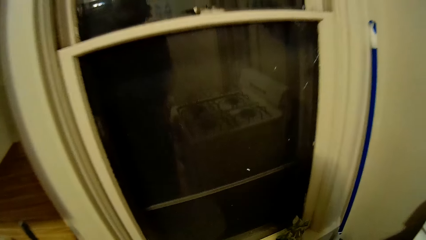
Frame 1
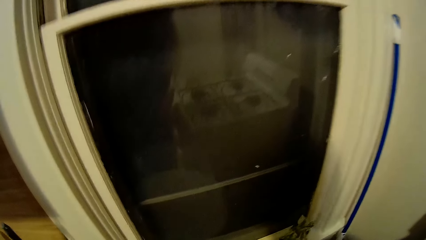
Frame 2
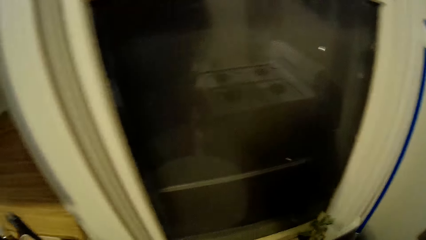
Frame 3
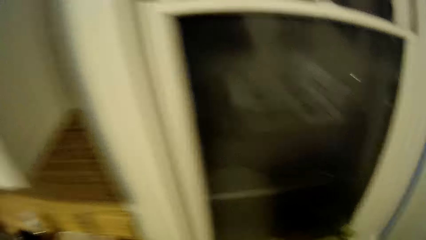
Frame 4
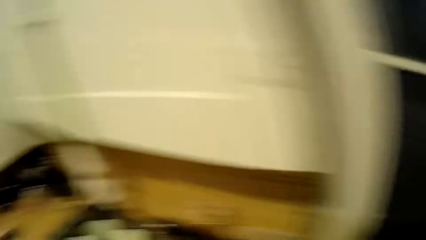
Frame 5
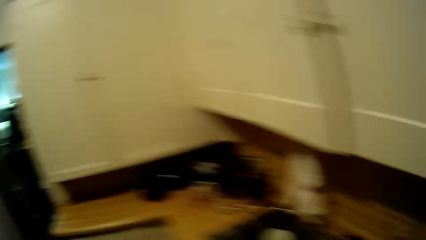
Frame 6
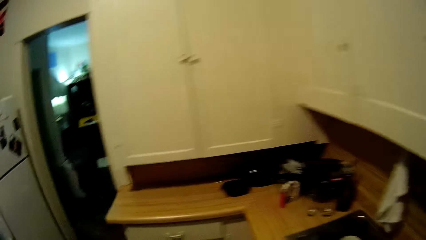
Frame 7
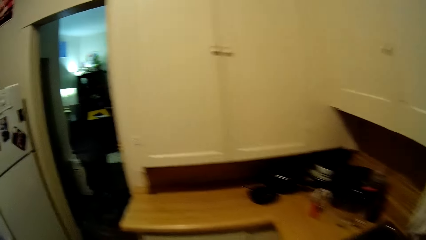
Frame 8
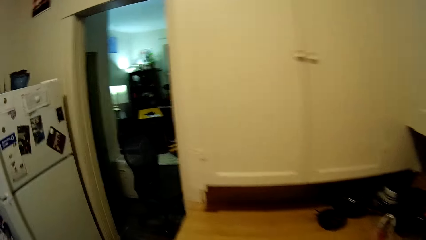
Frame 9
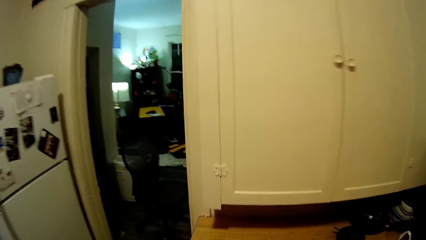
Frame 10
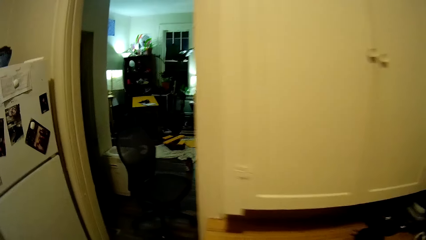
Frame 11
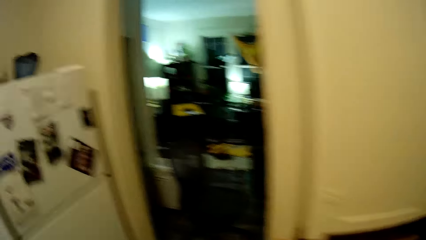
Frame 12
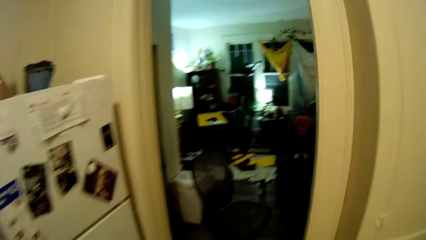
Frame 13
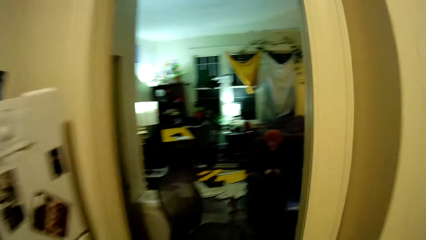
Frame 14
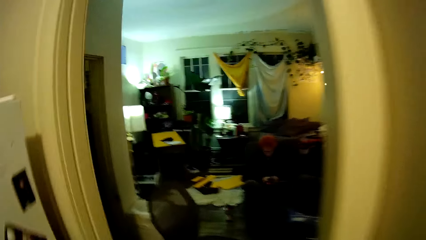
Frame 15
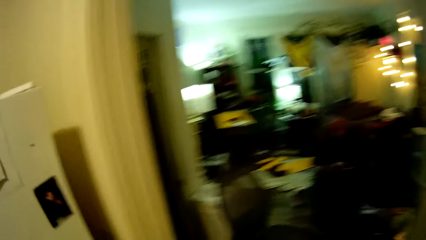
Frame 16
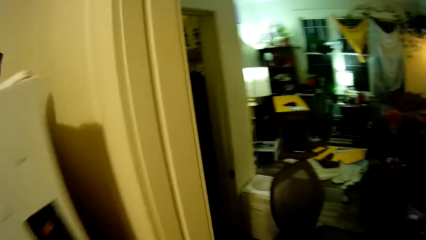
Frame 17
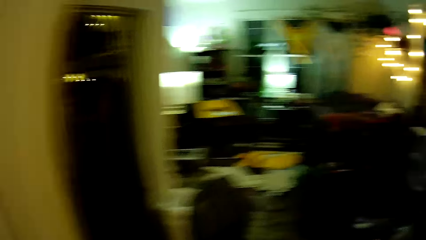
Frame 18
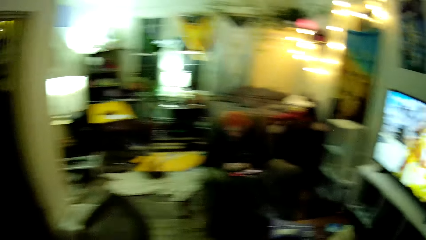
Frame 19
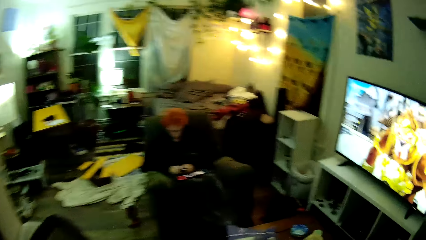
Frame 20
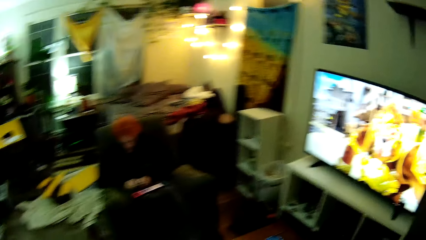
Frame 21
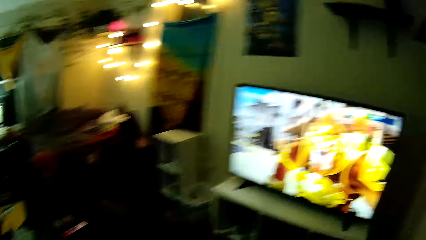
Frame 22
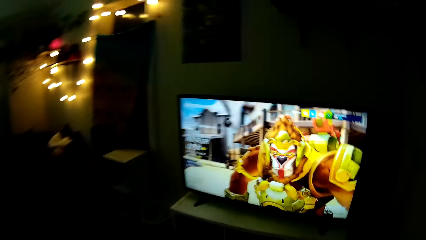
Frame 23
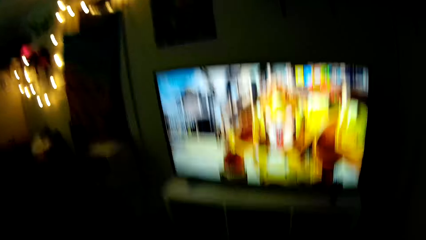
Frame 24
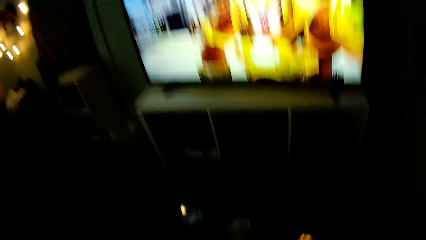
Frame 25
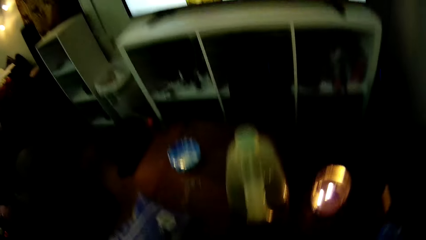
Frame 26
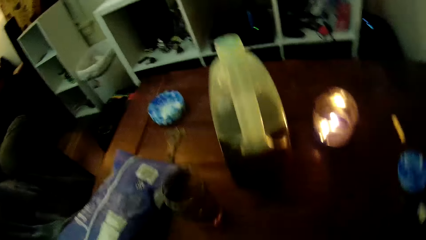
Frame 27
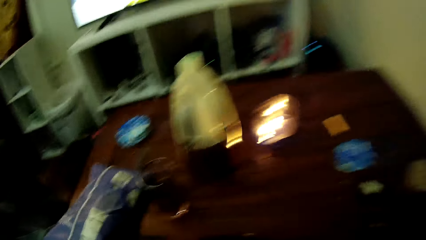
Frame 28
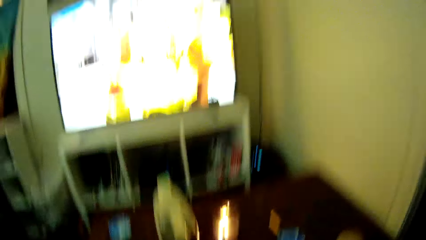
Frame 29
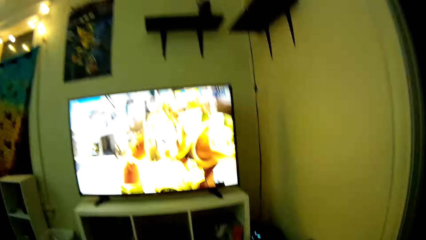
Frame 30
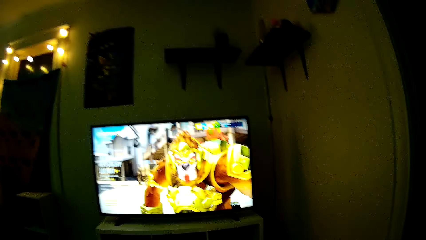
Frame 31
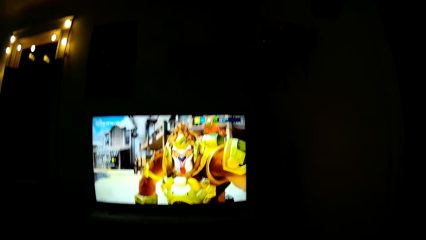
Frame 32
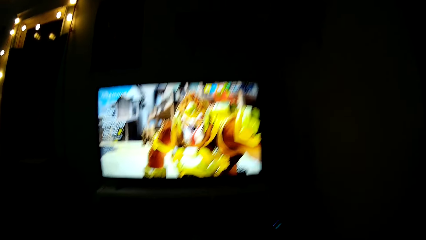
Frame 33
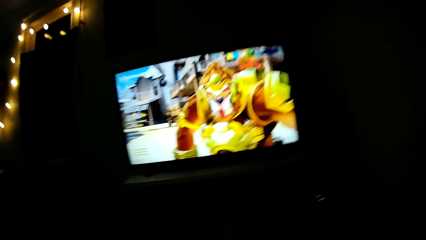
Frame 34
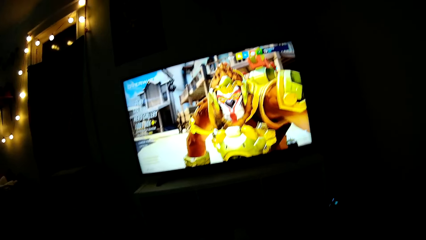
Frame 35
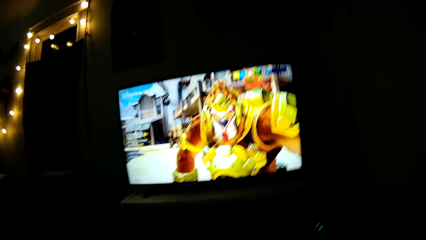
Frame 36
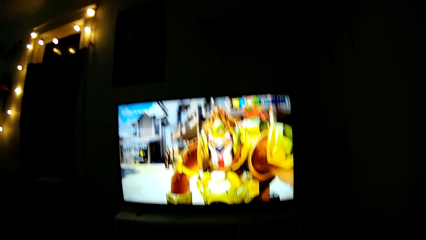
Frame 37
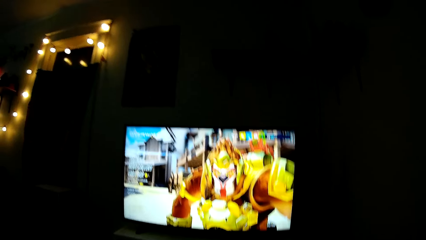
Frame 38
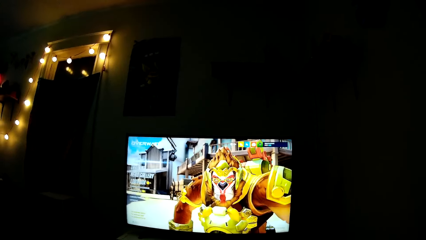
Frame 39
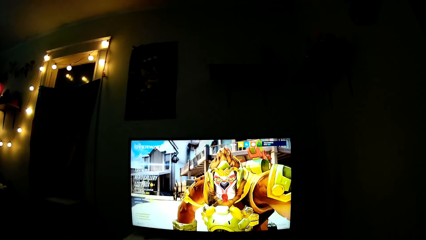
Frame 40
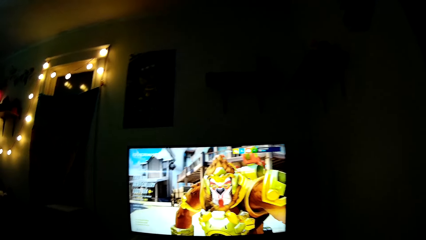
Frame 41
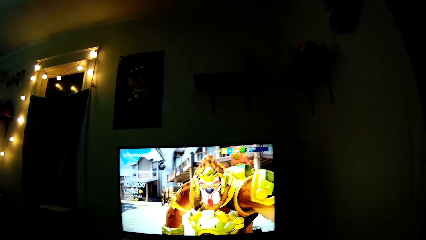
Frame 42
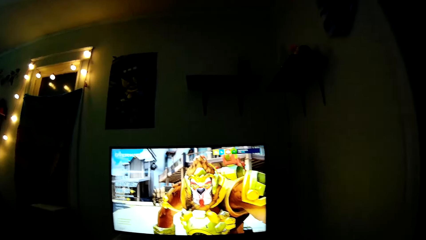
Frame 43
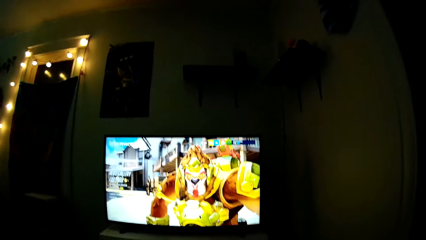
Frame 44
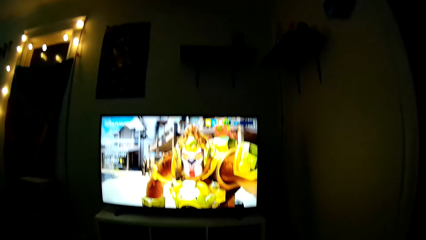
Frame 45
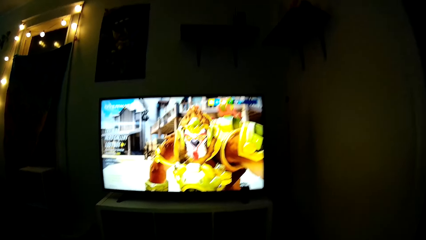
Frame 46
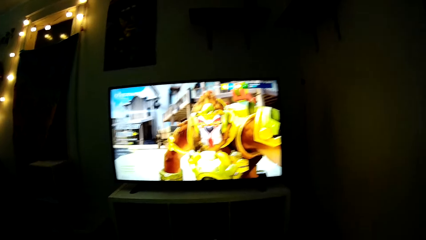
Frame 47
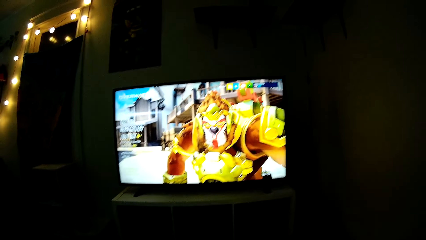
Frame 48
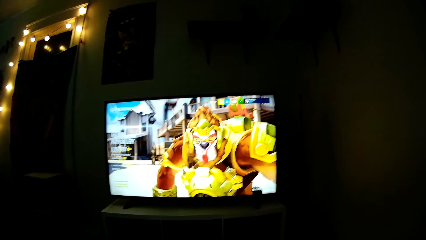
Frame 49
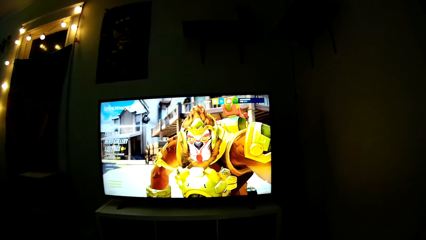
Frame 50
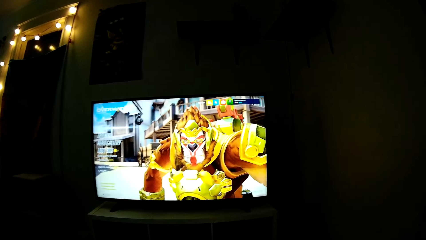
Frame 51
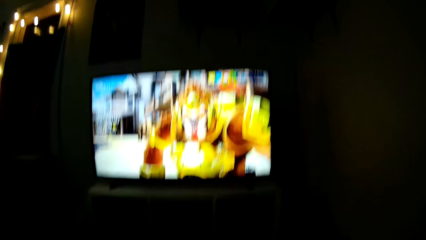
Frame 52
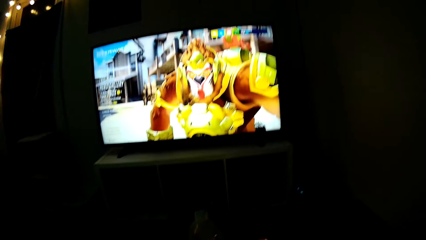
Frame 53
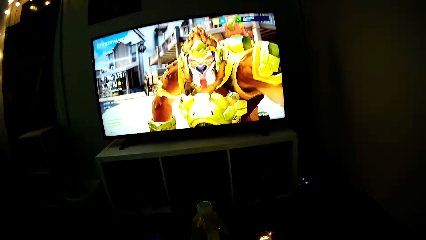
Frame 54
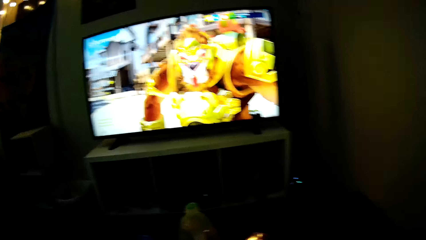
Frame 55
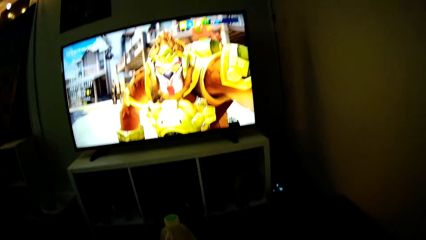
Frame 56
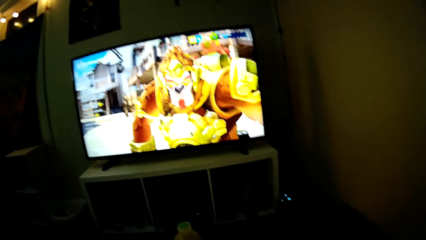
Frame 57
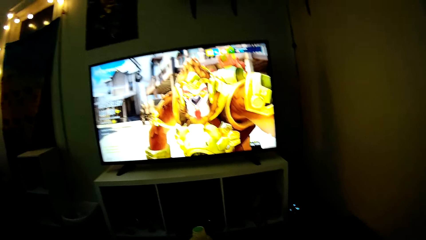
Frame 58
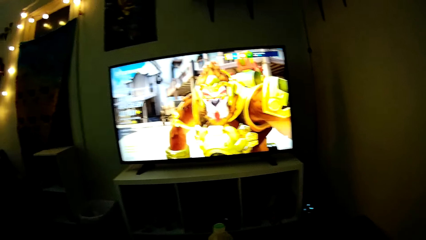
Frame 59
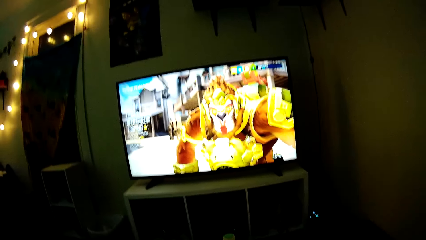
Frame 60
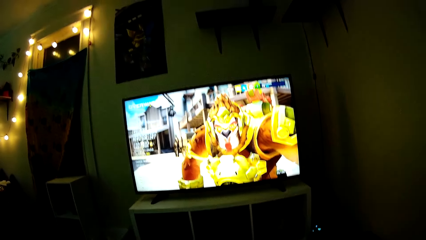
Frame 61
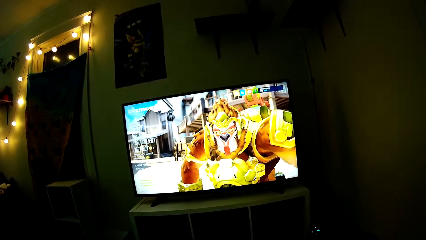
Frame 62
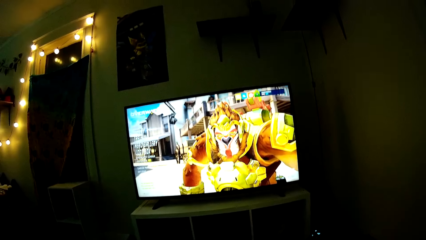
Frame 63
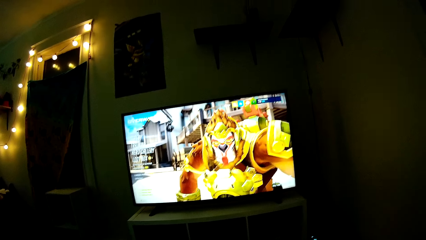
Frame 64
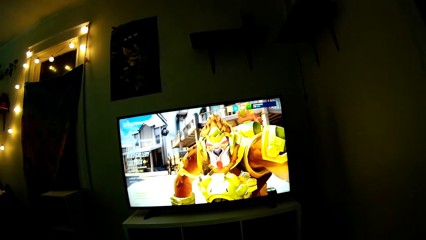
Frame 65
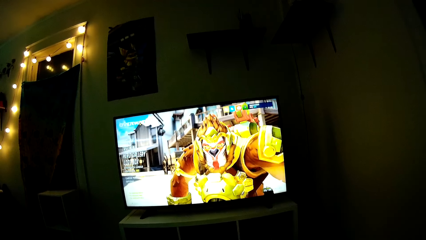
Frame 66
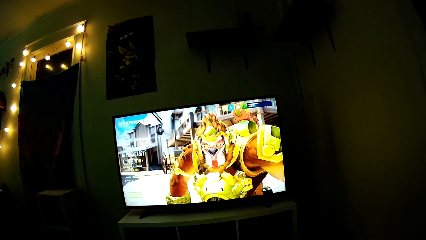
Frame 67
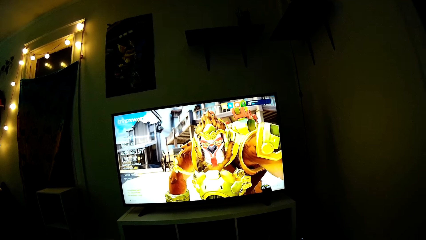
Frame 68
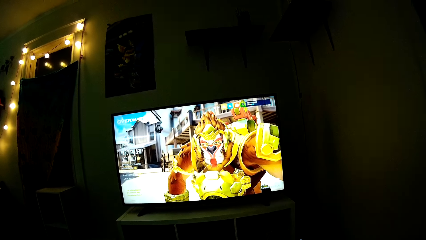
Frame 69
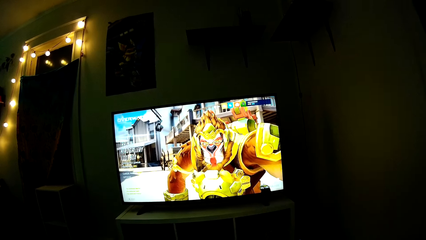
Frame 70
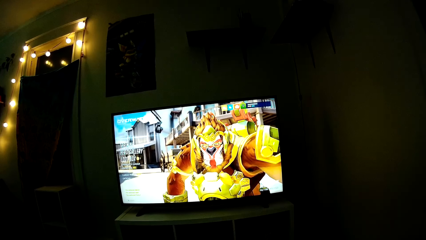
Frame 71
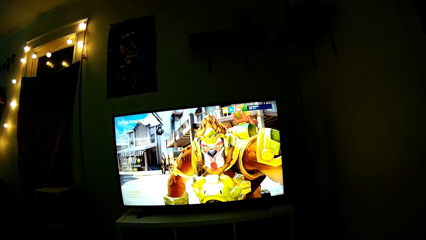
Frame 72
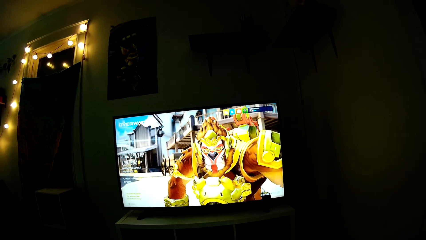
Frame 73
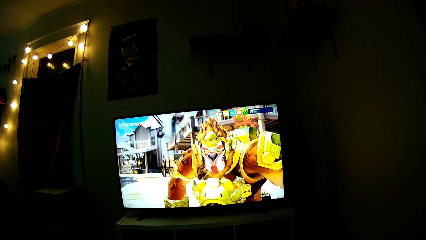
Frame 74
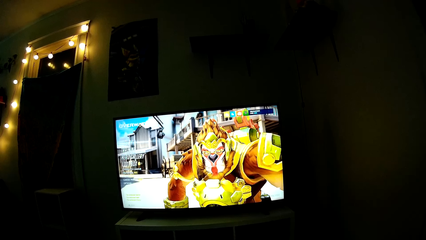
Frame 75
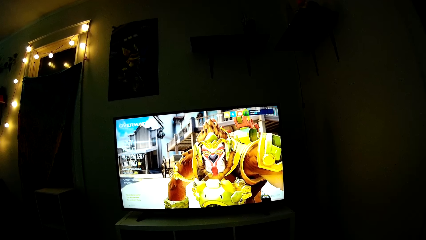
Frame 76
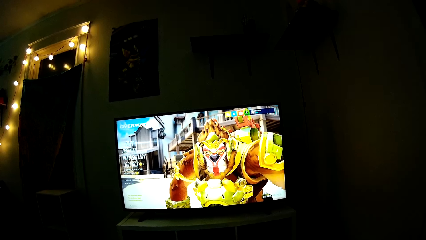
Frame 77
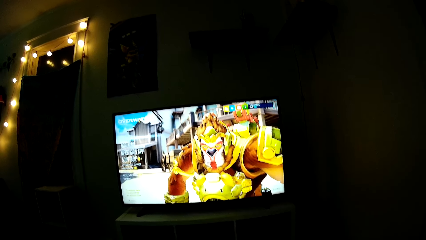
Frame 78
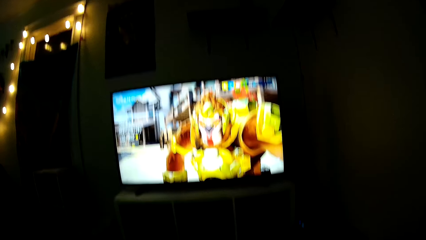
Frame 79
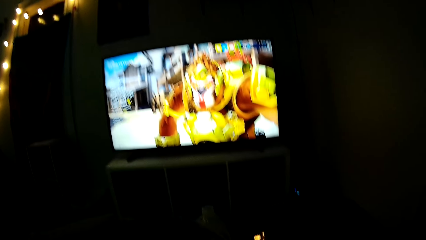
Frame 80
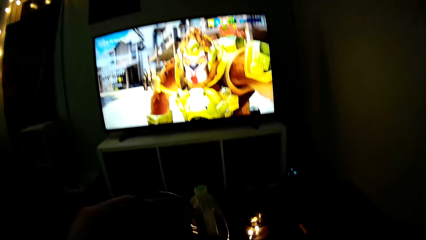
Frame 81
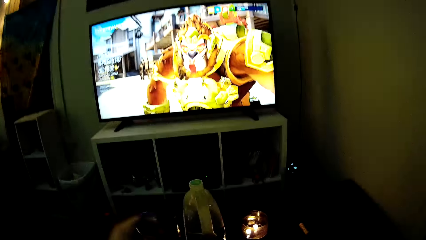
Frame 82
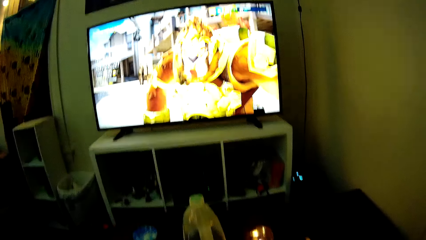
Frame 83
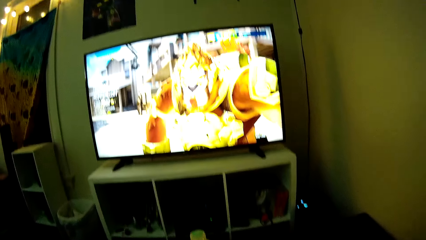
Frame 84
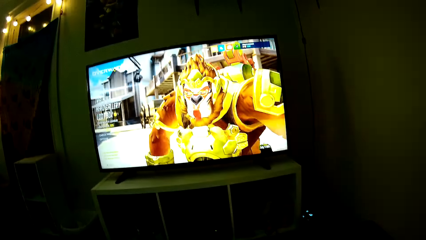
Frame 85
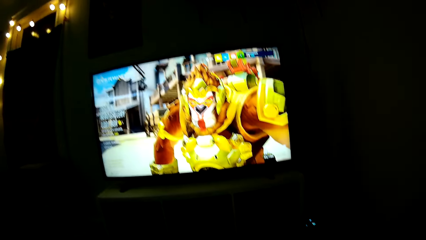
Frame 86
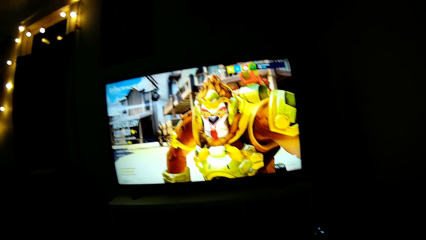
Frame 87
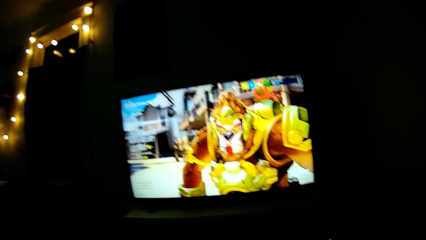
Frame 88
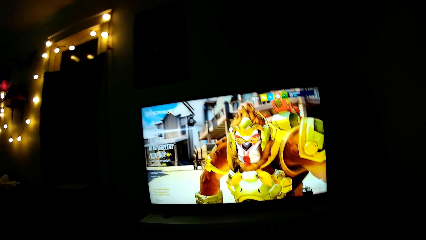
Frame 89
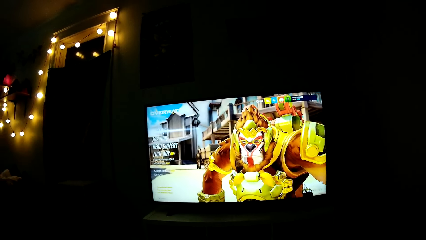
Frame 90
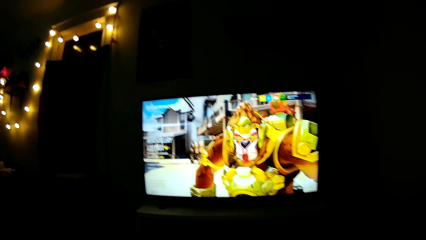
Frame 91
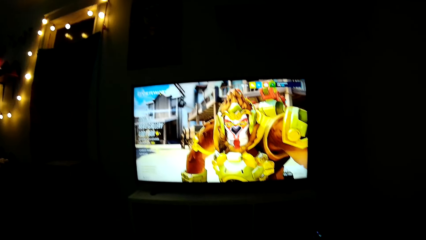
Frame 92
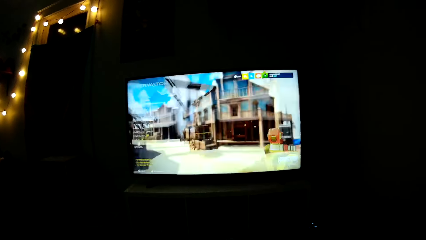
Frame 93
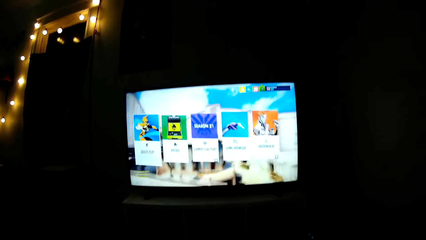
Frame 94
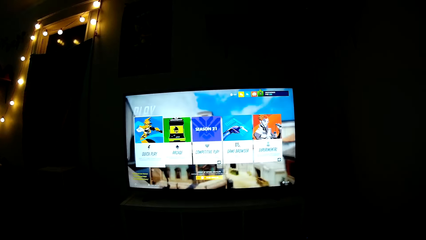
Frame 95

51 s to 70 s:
The camera wearer moves around. They walk to the sitting room. They sit on the chair. They look around. They place the glass on the table.
